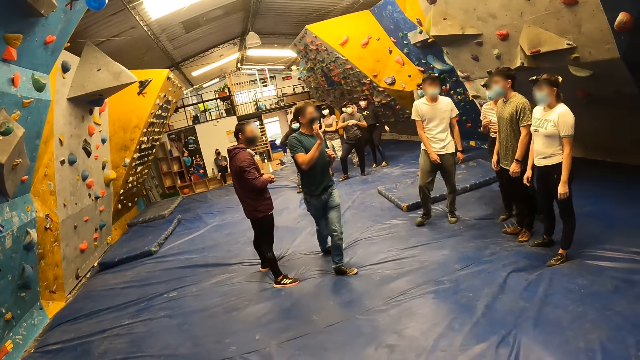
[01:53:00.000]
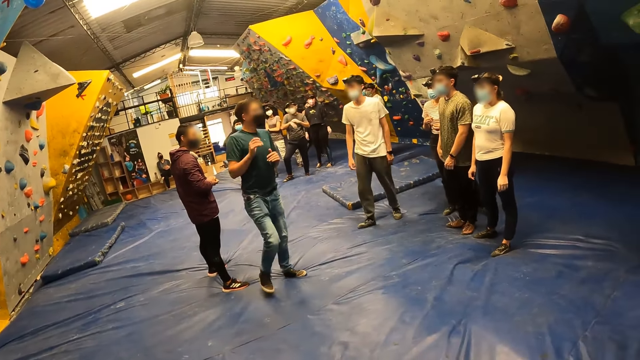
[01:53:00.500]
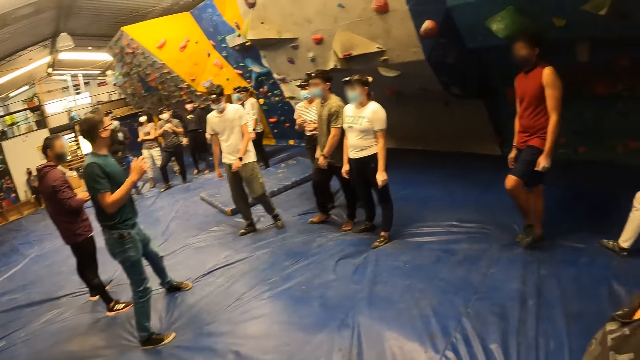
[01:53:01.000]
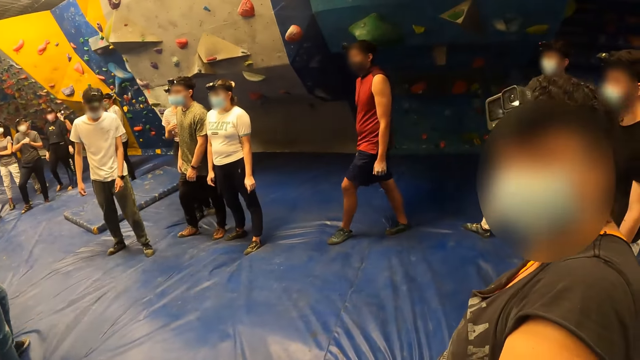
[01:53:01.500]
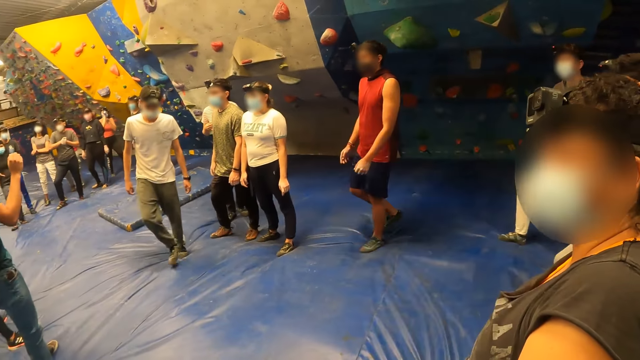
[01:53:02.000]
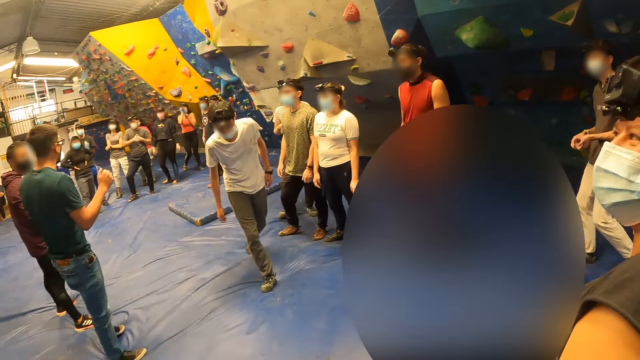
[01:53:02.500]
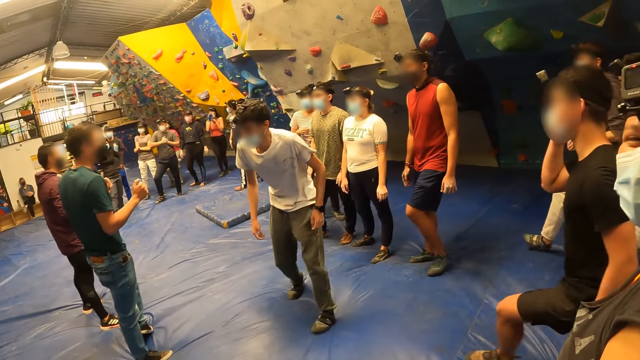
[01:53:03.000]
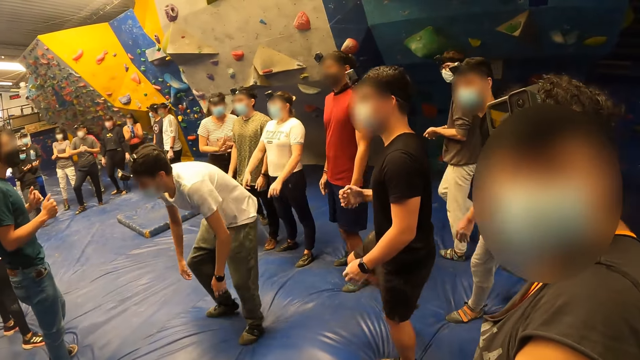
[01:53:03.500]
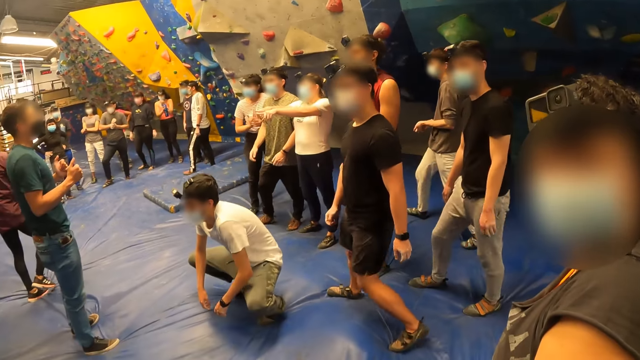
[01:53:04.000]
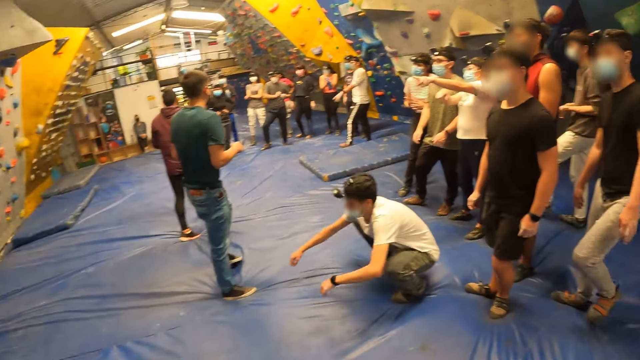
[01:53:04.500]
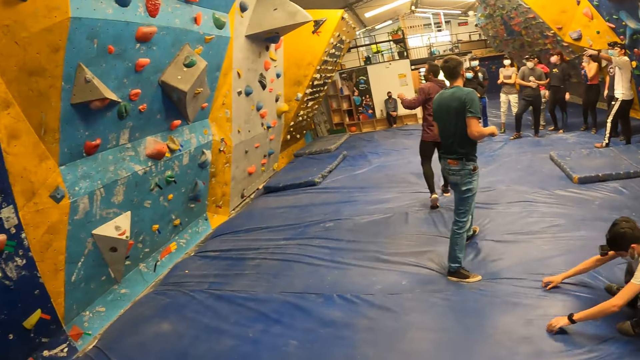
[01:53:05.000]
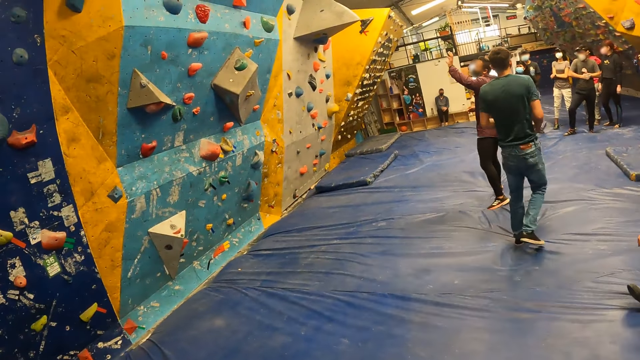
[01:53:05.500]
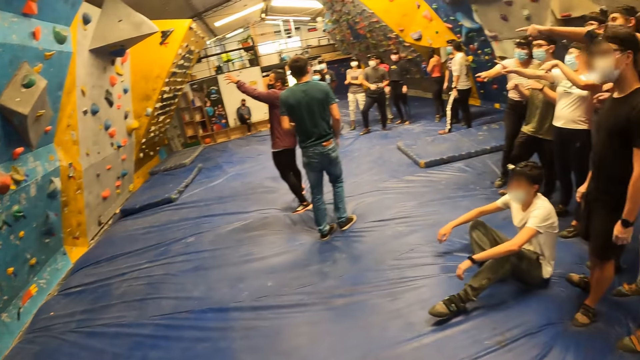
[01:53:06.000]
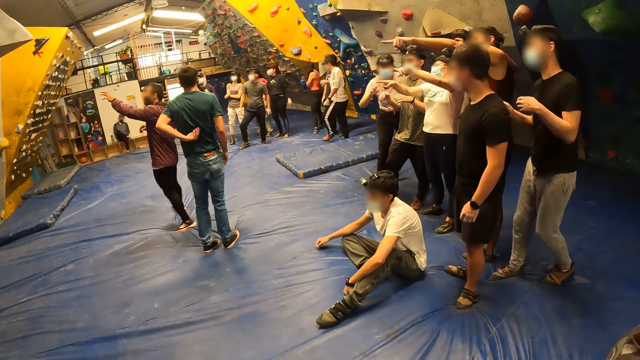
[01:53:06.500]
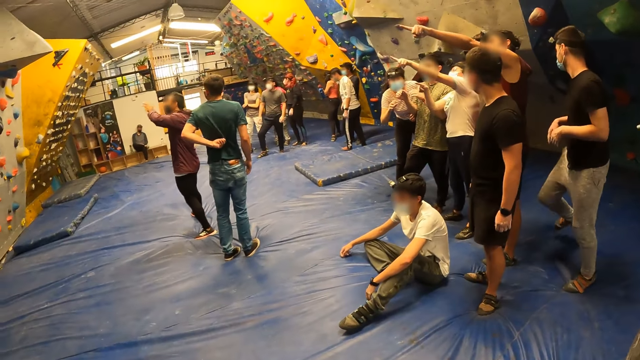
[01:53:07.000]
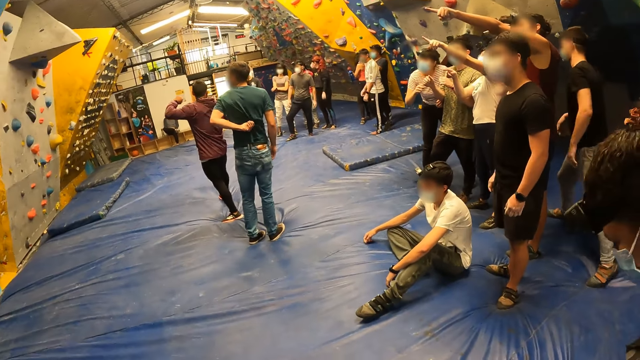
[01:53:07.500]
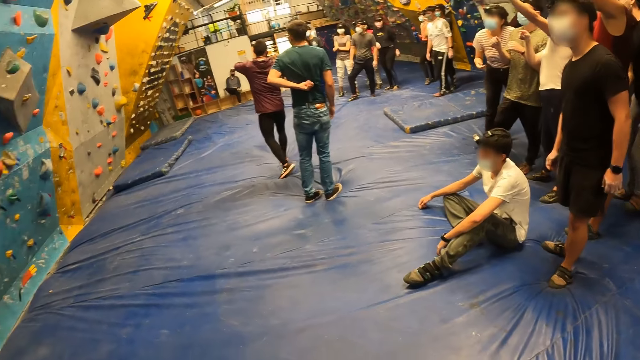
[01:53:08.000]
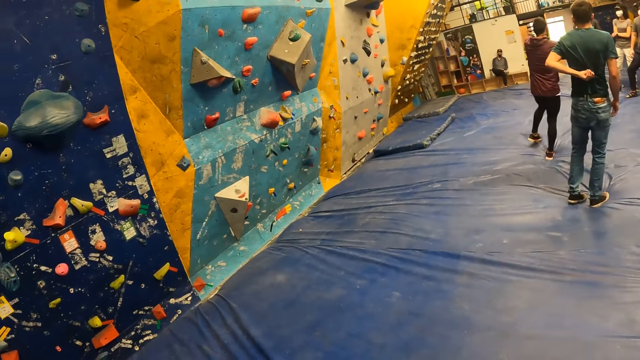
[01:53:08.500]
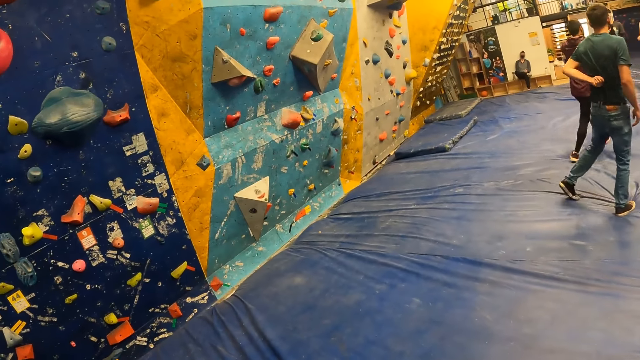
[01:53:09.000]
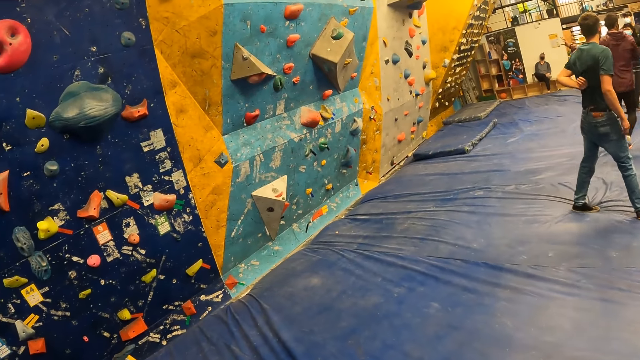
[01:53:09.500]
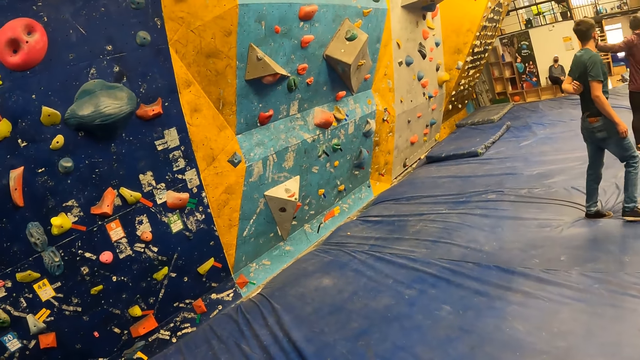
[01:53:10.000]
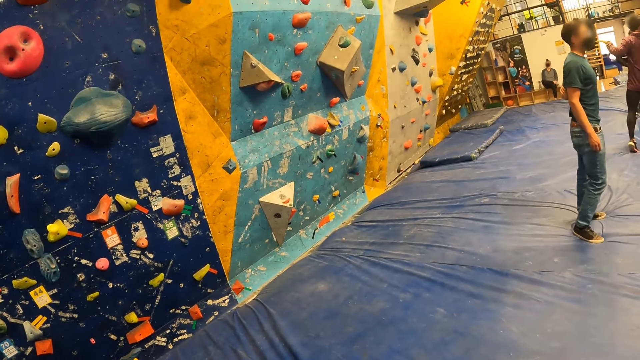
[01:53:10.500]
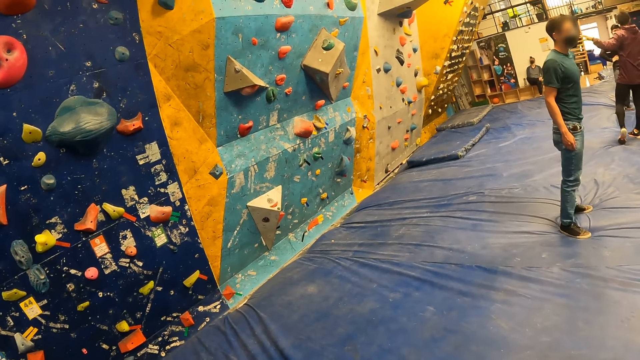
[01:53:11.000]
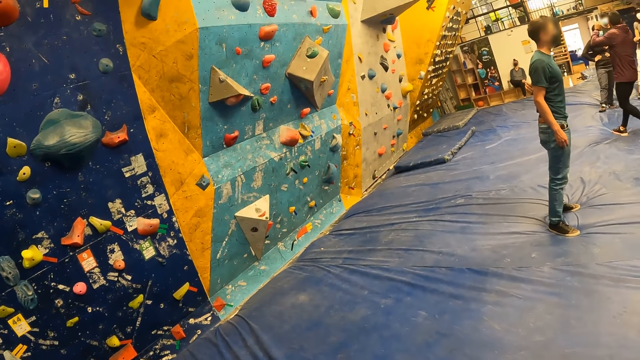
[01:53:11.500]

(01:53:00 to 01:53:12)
The camera wearer interacts with a woman. They look around.

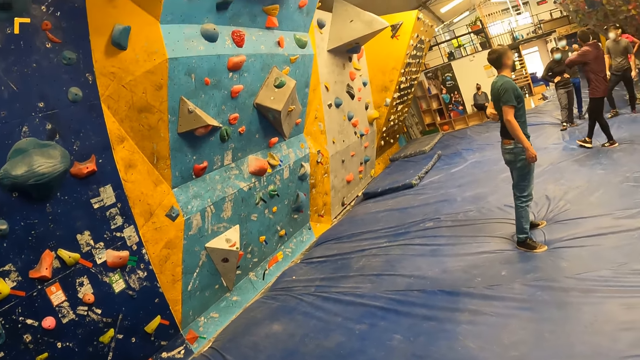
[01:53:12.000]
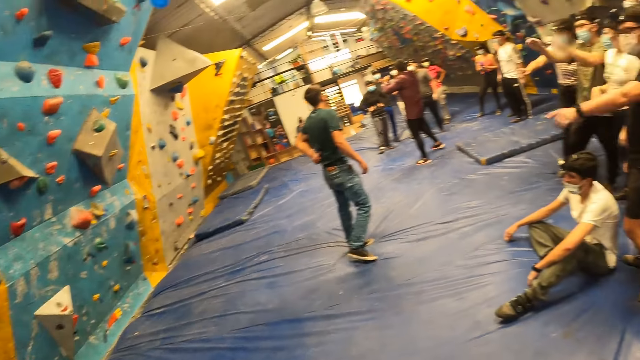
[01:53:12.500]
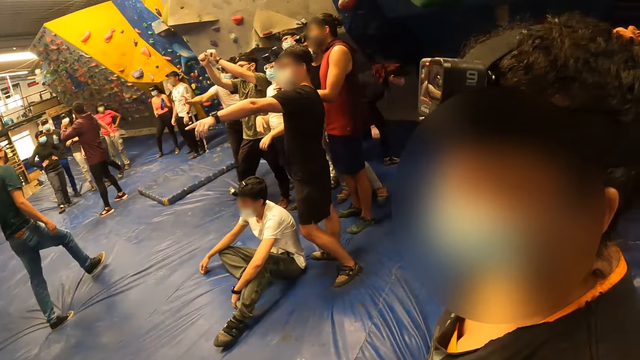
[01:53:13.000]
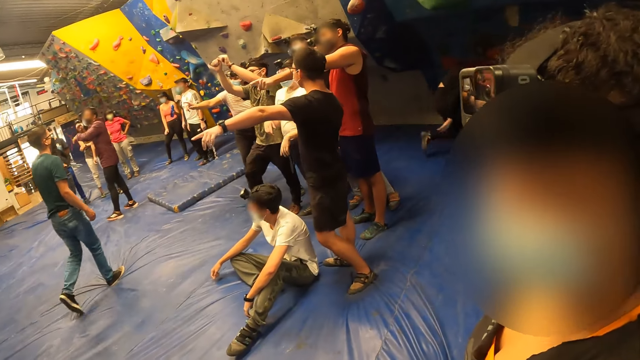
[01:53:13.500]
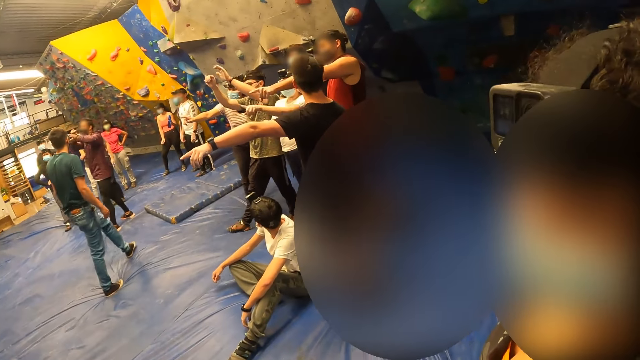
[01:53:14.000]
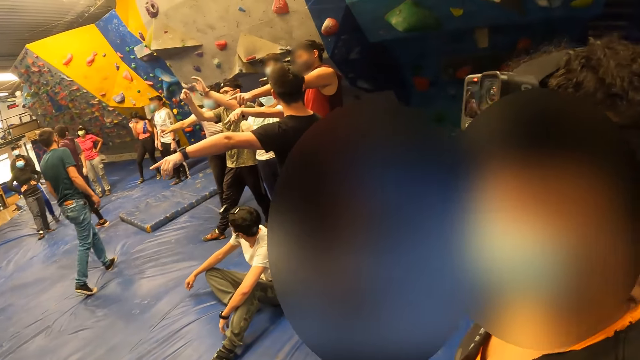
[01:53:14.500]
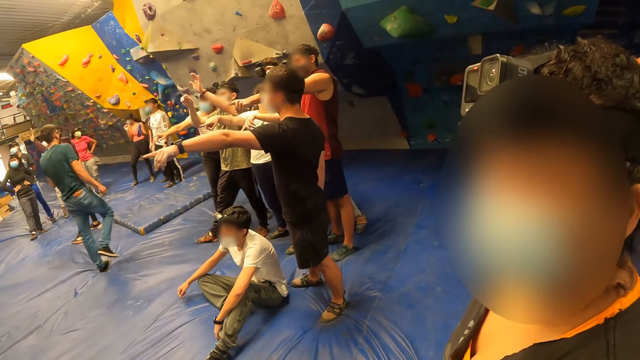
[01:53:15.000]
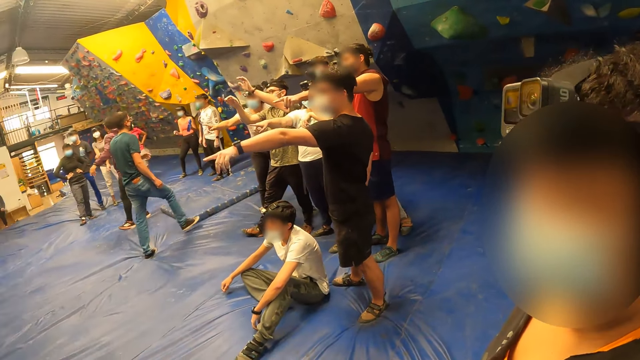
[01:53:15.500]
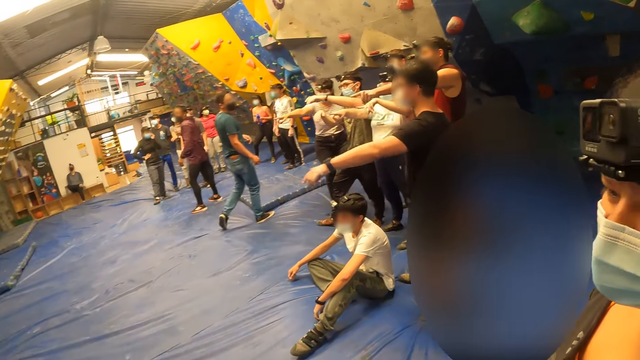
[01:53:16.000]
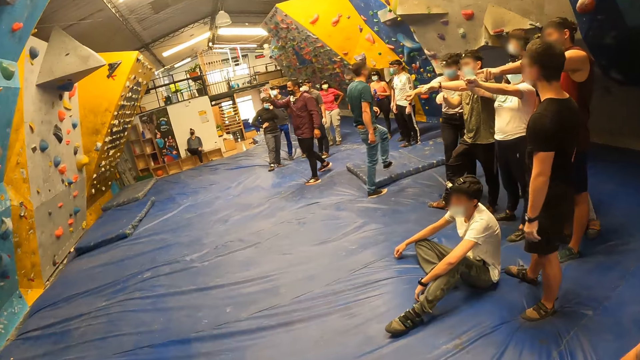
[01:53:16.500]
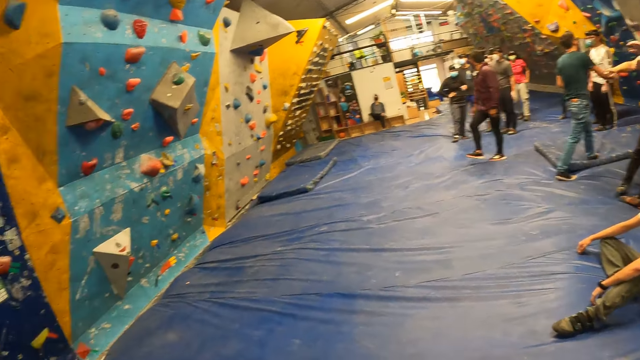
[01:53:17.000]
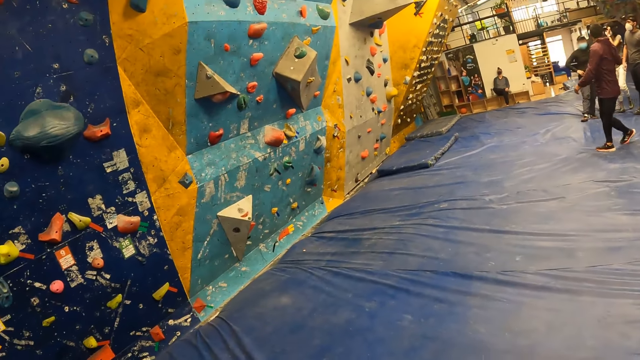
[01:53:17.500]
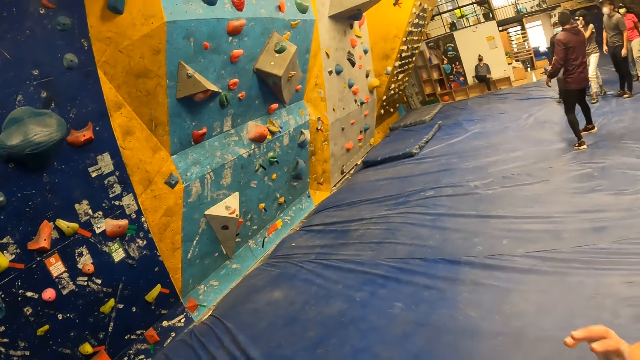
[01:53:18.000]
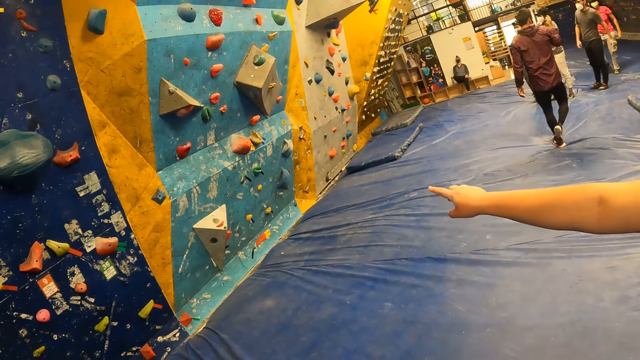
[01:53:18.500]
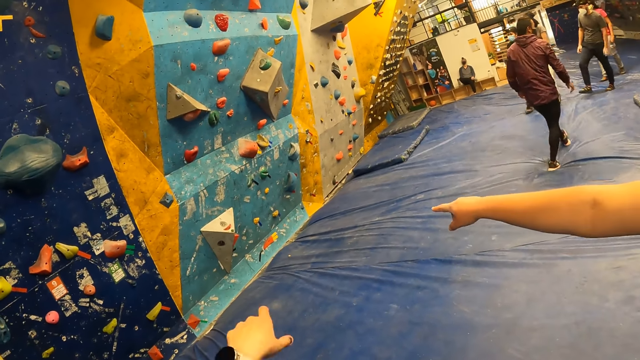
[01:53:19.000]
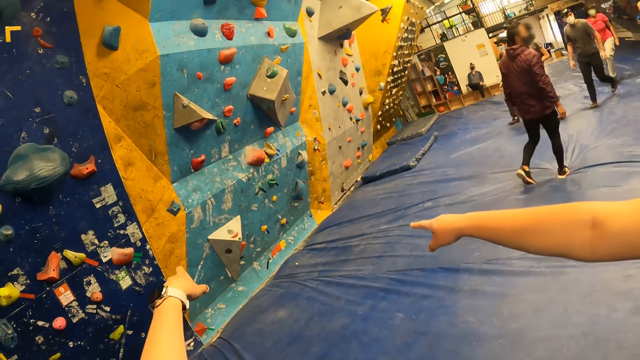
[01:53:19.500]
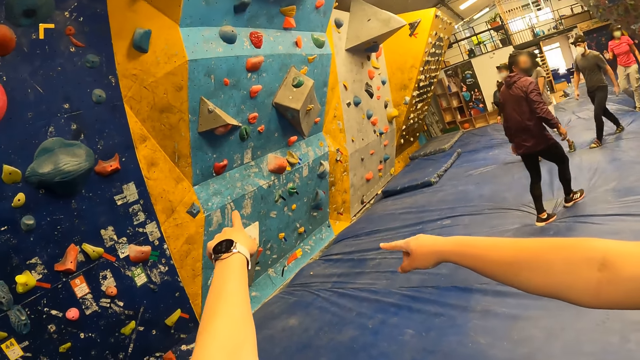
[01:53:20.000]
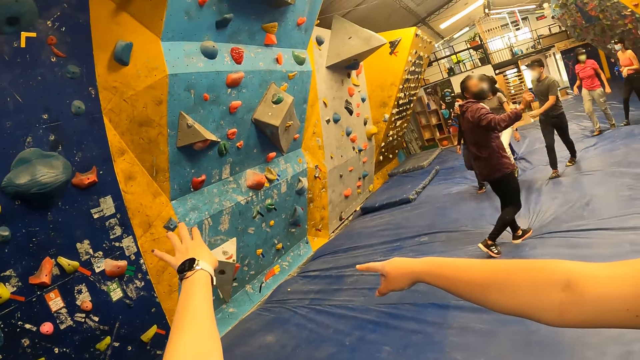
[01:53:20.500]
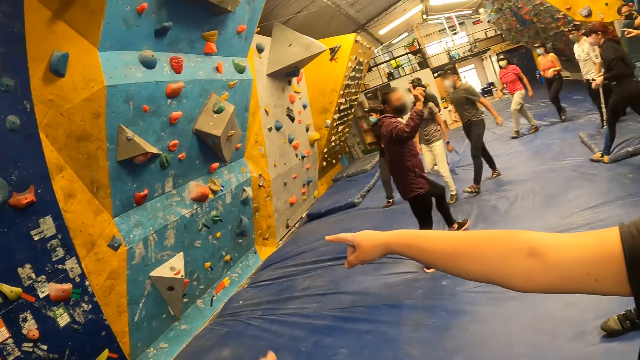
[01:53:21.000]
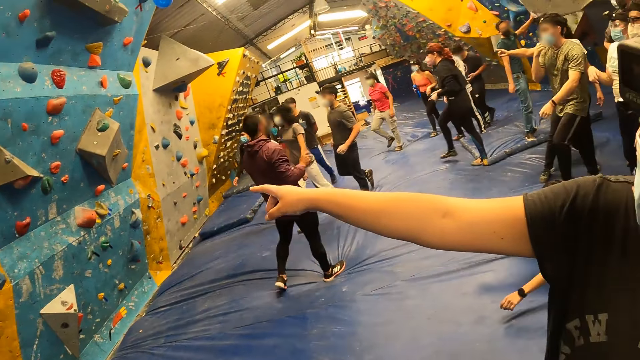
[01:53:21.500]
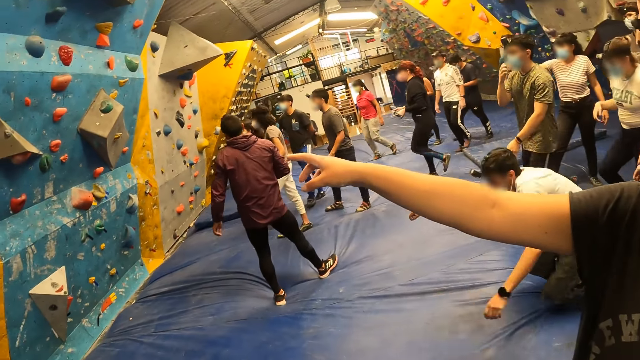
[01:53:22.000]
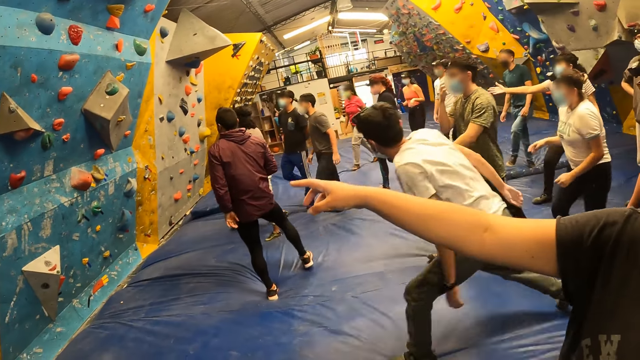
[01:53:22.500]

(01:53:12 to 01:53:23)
A woman talks to the camera wearer. The camera wearer looks around. The woman points ahead. The camera wearer points ahead.
